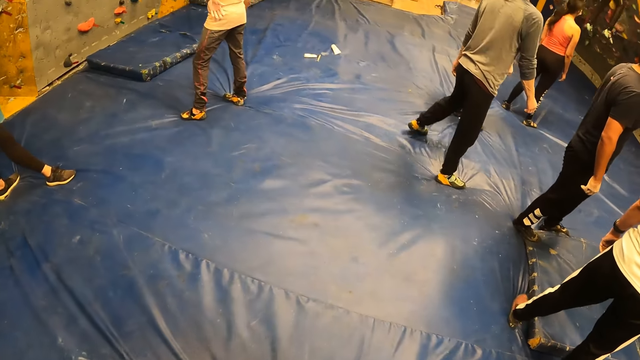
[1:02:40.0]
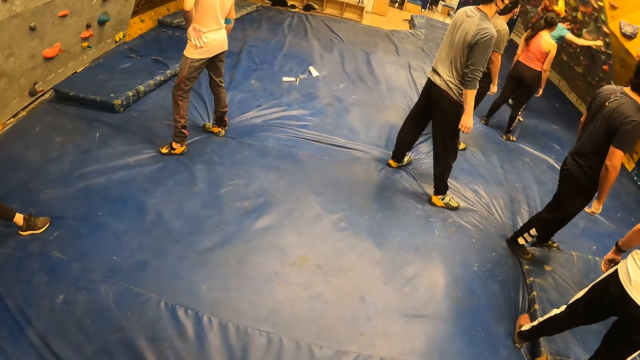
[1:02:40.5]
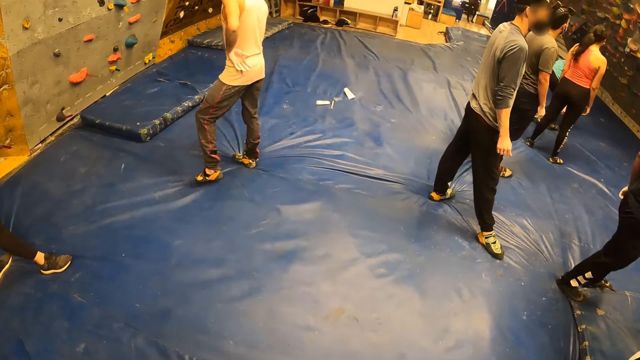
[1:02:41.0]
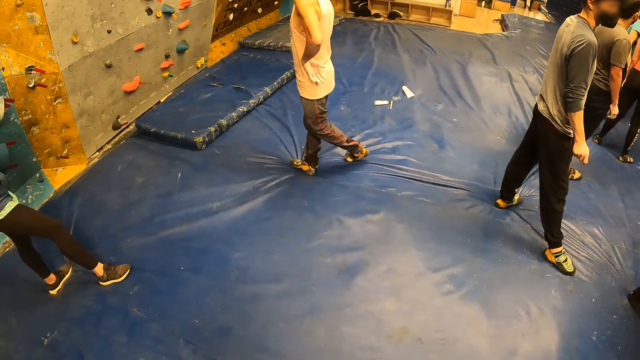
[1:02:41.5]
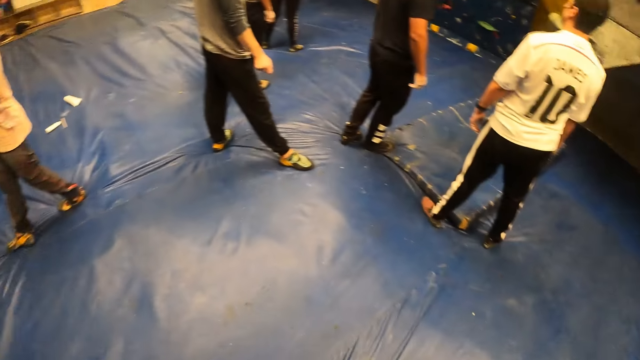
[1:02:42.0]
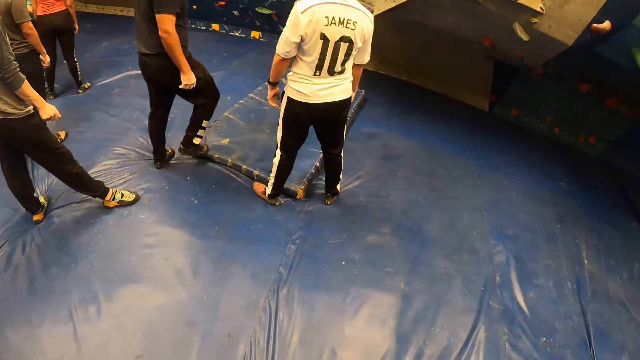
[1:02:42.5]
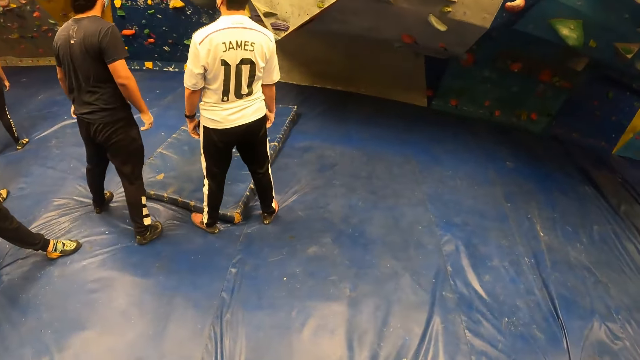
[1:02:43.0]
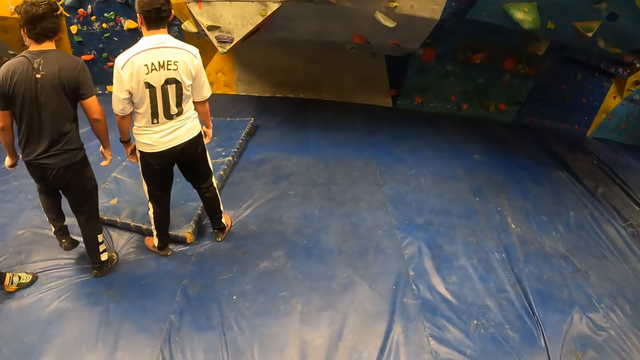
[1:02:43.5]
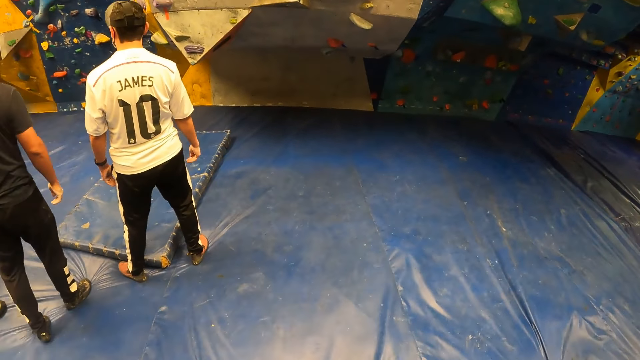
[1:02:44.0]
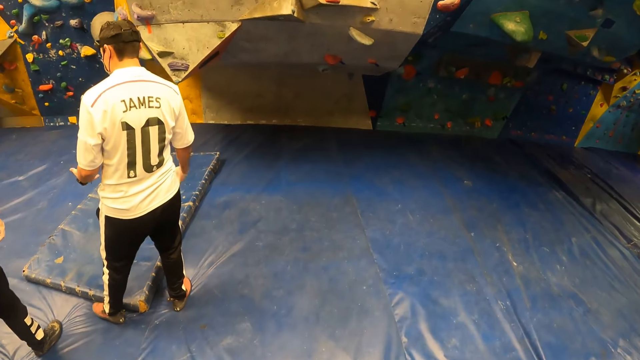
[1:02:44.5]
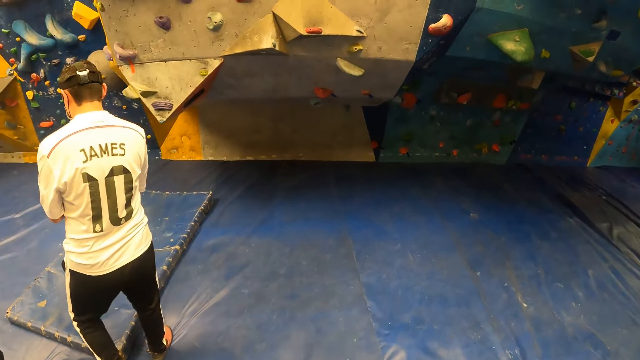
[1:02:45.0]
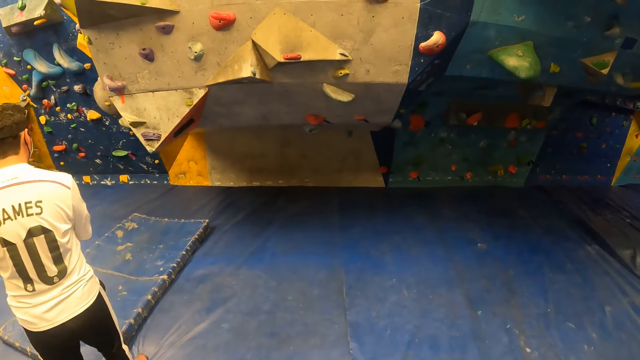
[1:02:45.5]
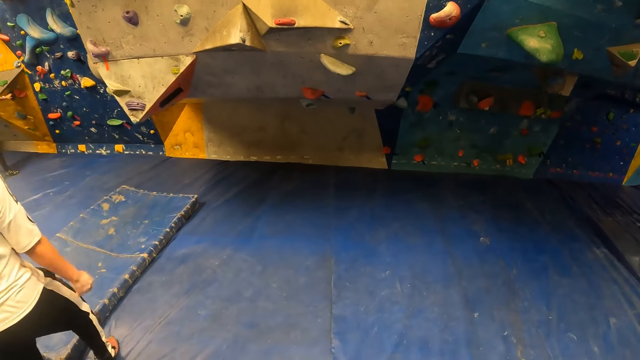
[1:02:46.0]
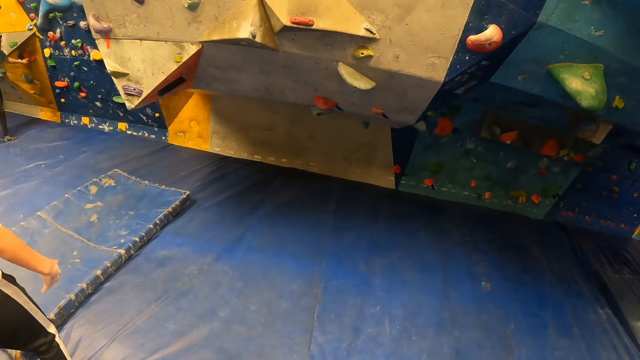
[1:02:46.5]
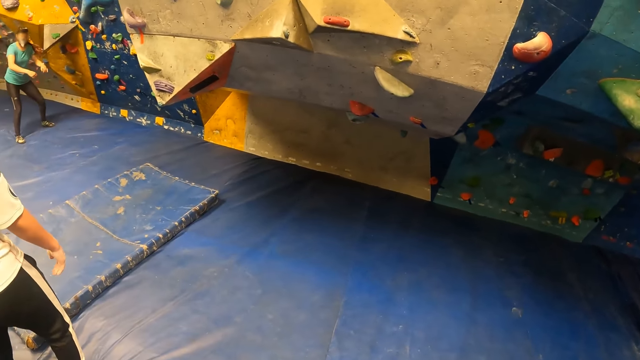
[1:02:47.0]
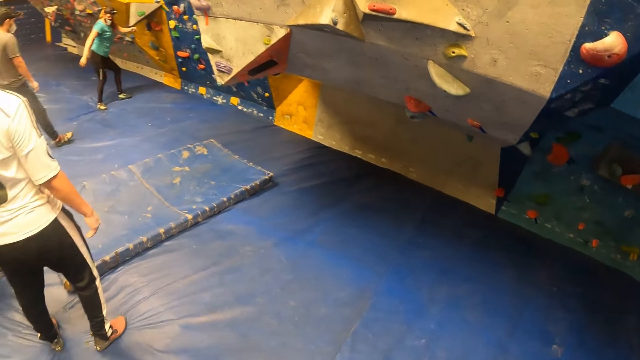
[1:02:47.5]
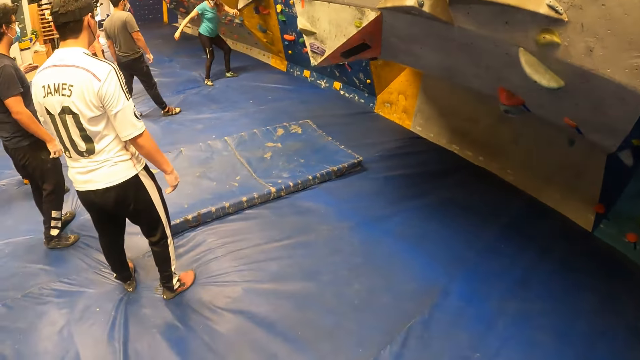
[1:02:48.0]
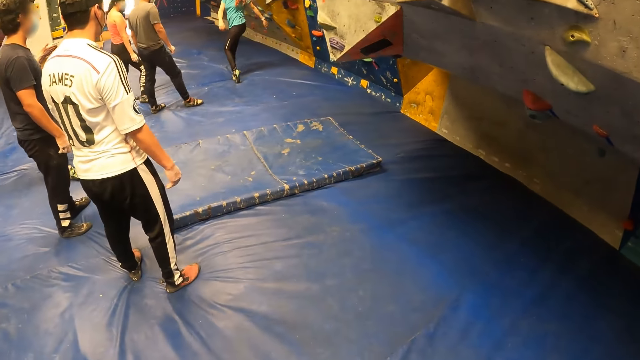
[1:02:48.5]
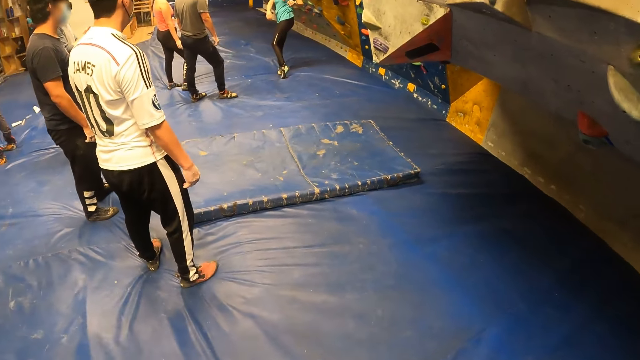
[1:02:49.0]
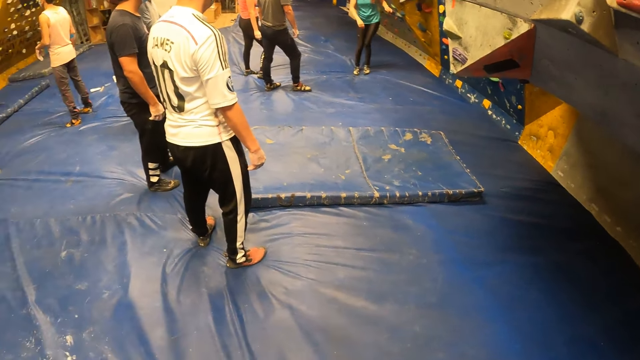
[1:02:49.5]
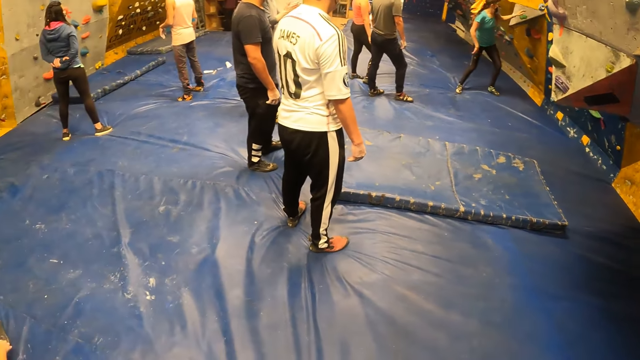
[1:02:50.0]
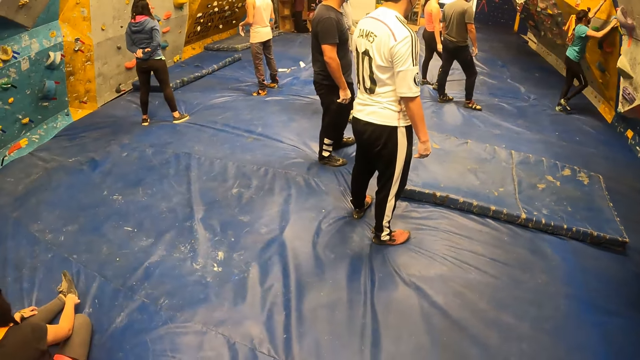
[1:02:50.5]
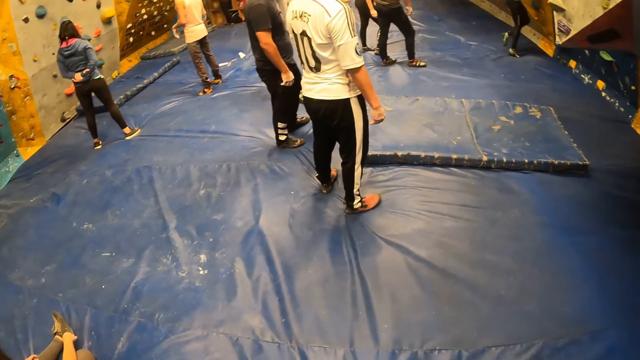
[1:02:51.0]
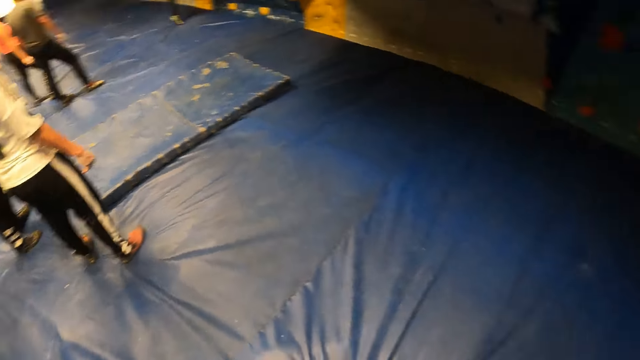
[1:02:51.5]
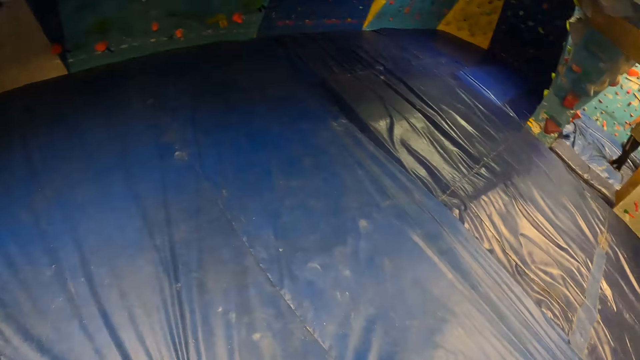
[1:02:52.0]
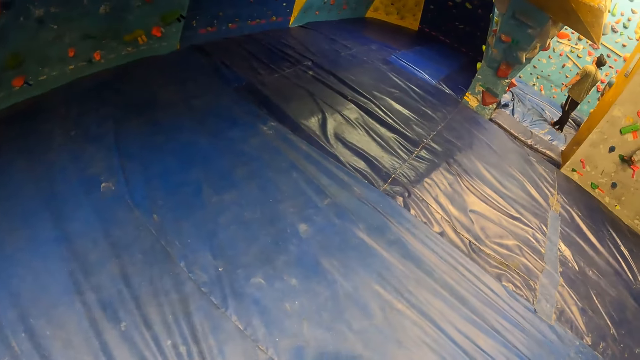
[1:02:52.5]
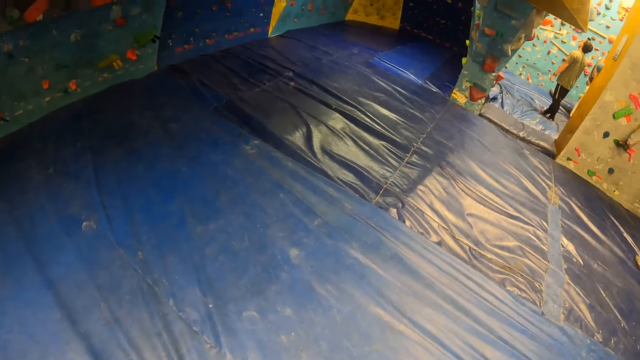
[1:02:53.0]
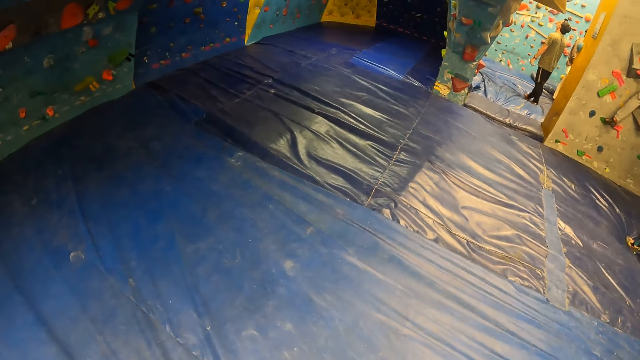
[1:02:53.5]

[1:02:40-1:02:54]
The camera wearer walks in the room. They turn around.

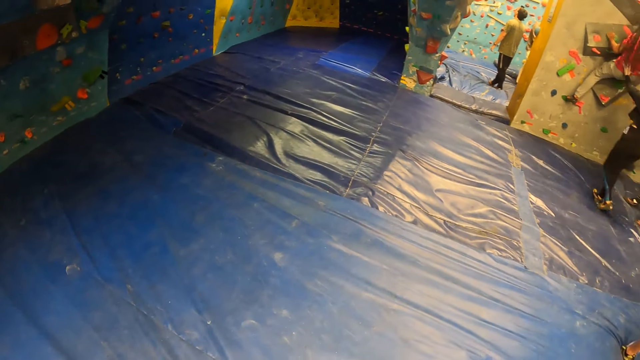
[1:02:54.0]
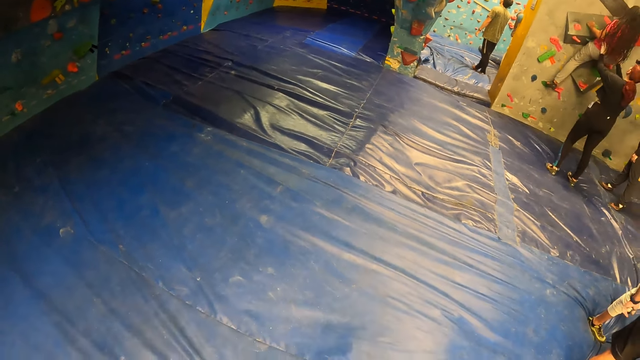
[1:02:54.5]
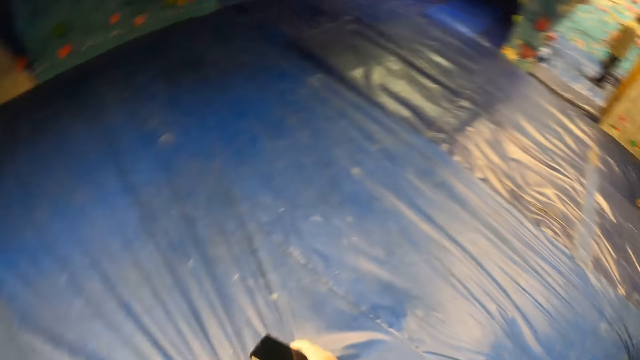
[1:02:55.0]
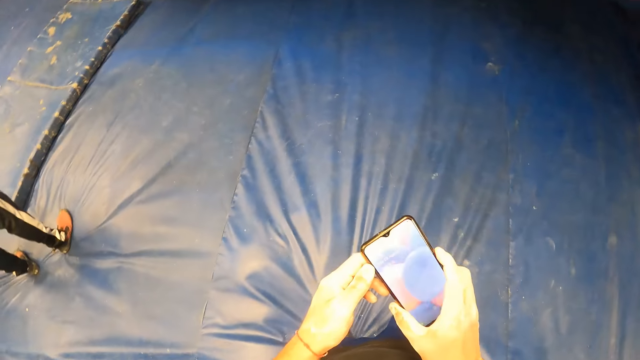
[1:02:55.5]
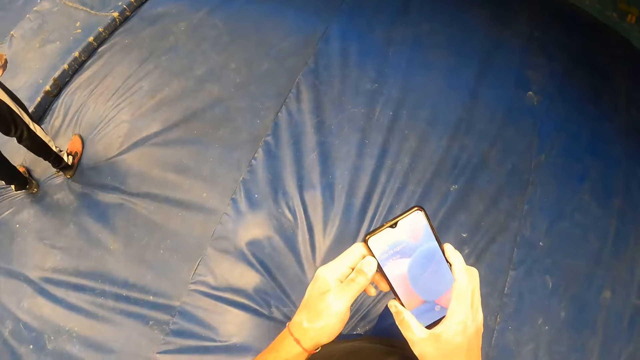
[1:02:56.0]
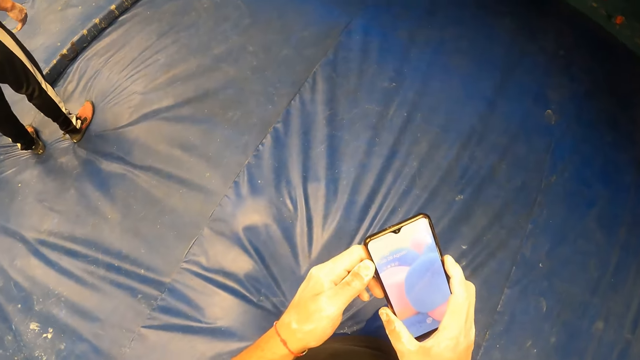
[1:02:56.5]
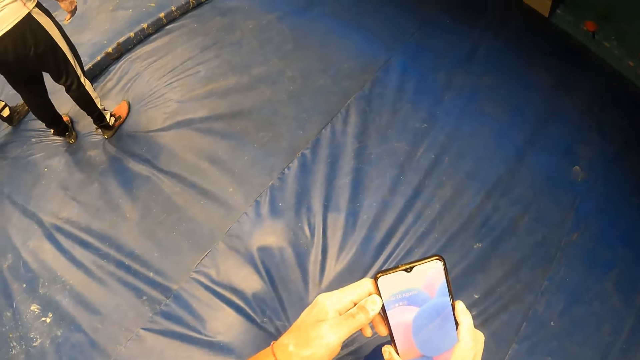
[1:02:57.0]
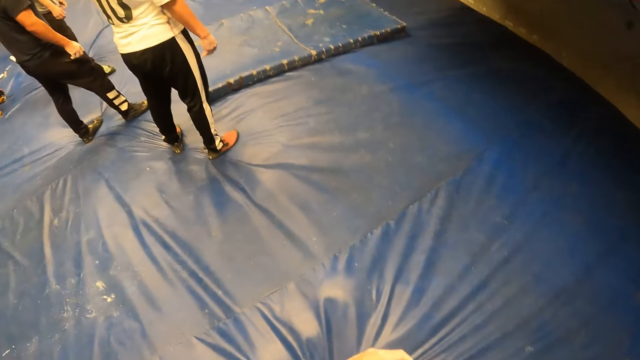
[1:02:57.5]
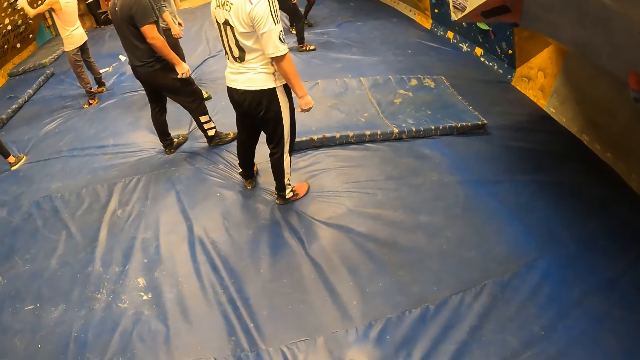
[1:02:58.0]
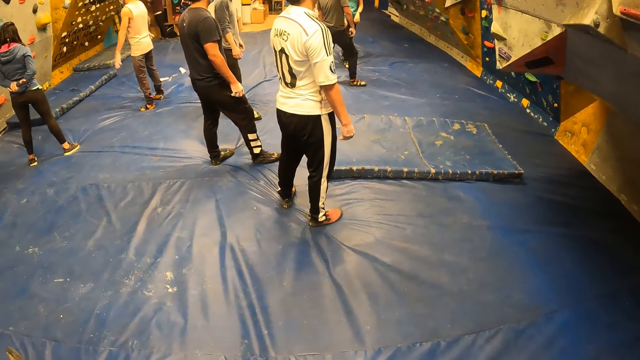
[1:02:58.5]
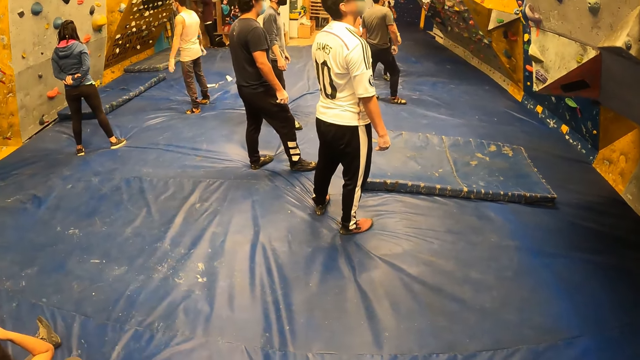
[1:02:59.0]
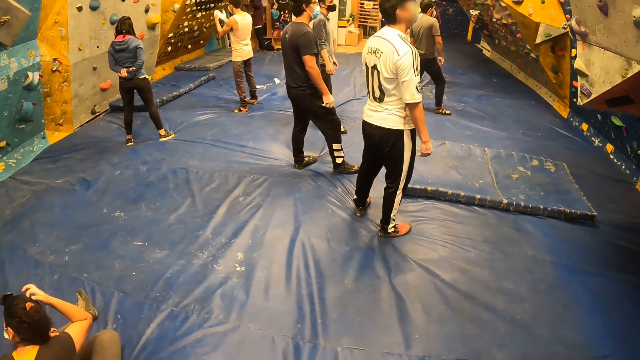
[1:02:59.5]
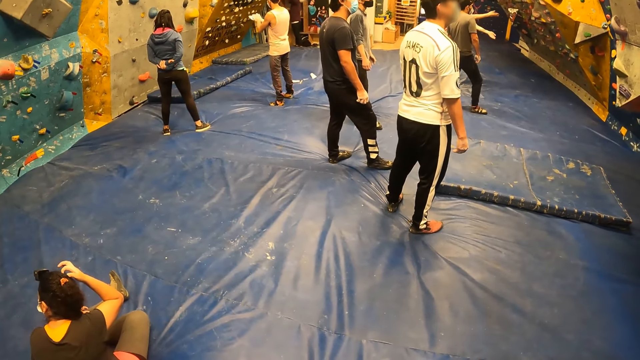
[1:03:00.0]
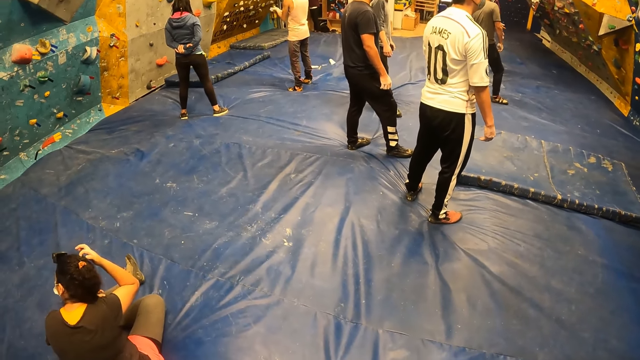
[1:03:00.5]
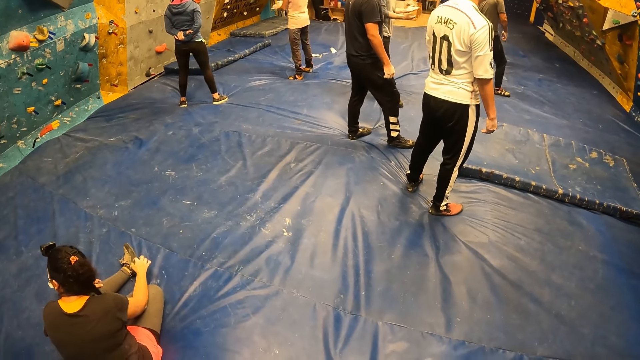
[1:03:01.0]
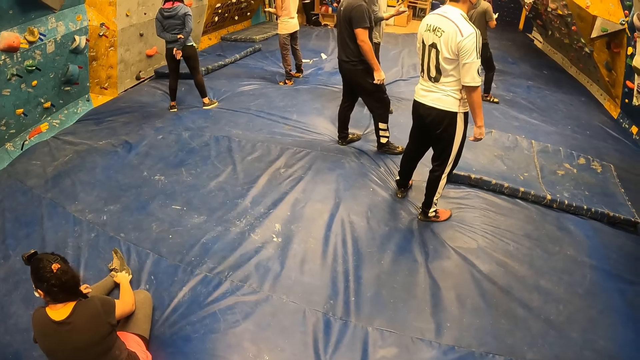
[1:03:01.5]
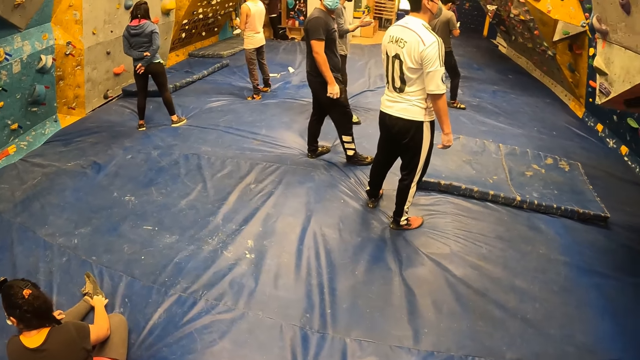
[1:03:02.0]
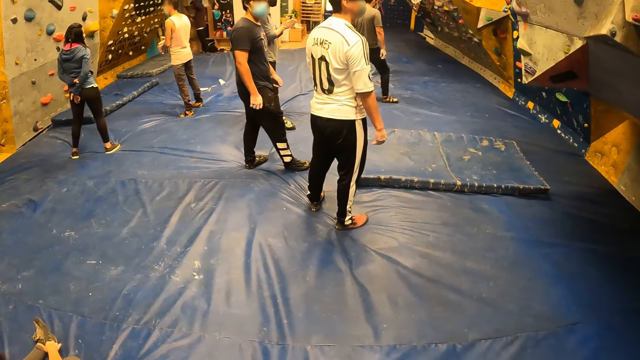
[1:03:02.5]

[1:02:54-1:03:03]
The camera wearer operates his cell phone with his hands. He looks at the phone. He puts away the phone.
